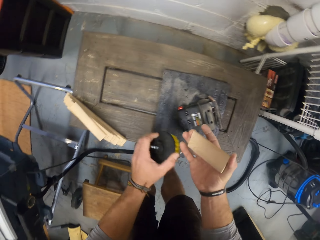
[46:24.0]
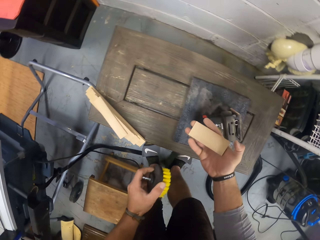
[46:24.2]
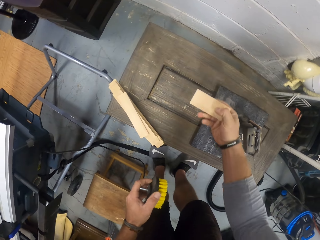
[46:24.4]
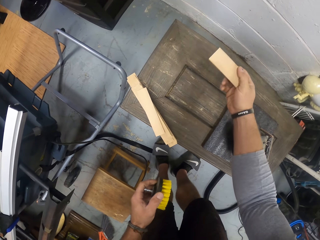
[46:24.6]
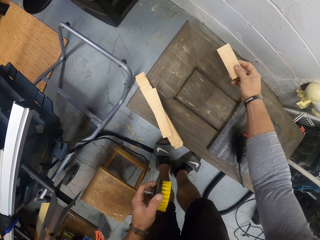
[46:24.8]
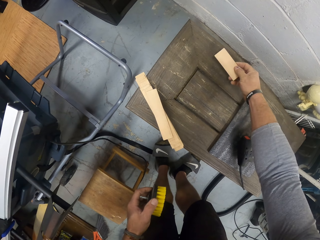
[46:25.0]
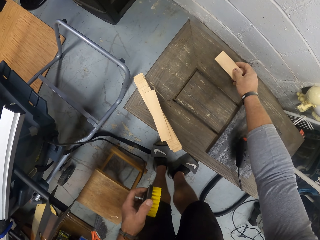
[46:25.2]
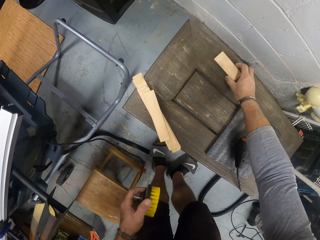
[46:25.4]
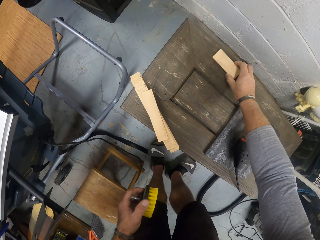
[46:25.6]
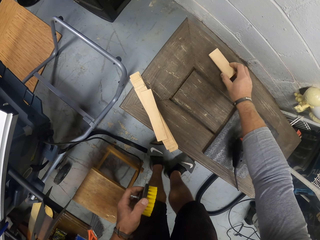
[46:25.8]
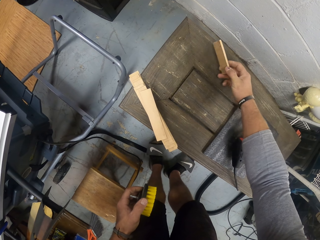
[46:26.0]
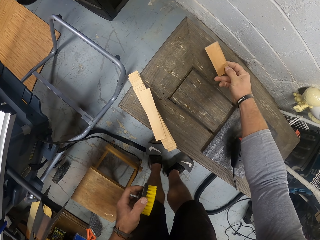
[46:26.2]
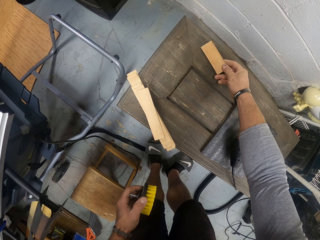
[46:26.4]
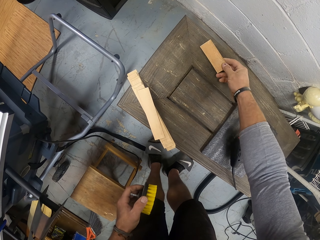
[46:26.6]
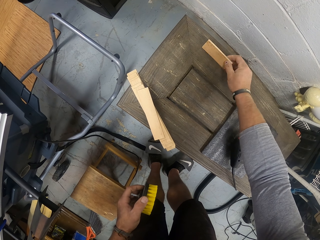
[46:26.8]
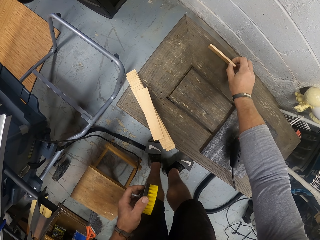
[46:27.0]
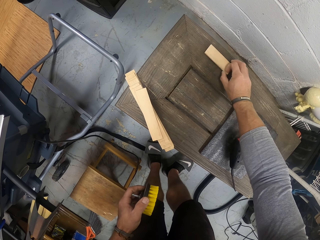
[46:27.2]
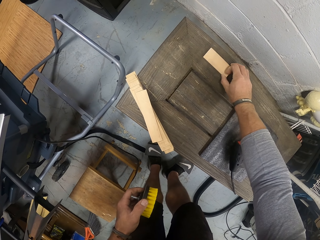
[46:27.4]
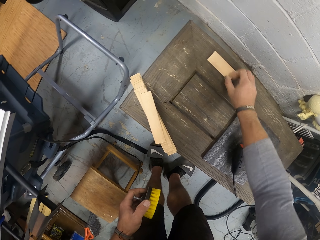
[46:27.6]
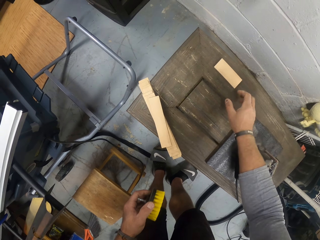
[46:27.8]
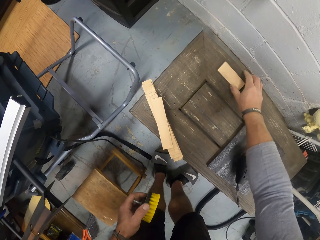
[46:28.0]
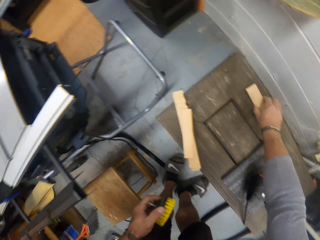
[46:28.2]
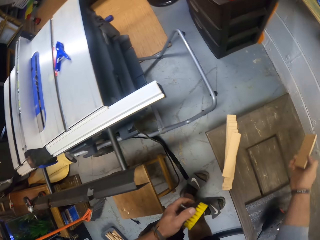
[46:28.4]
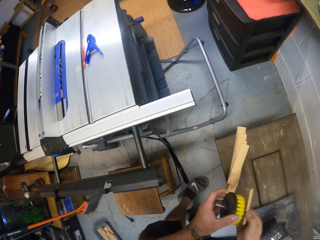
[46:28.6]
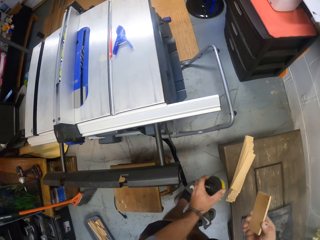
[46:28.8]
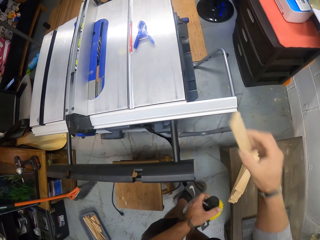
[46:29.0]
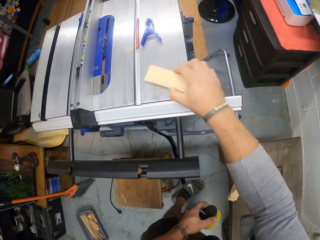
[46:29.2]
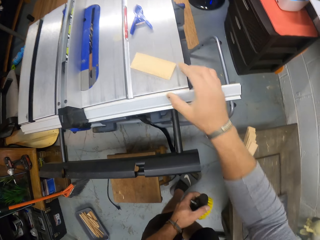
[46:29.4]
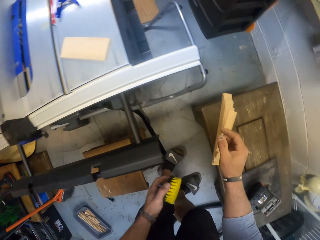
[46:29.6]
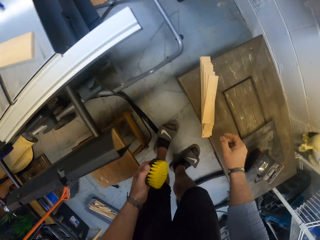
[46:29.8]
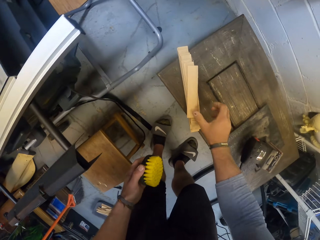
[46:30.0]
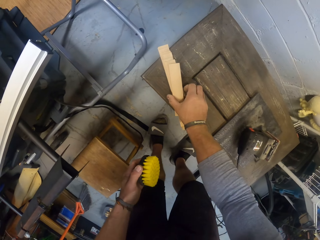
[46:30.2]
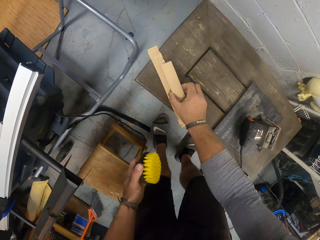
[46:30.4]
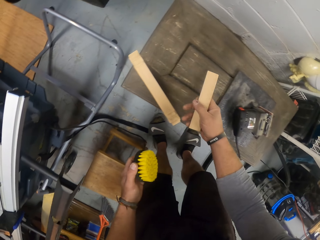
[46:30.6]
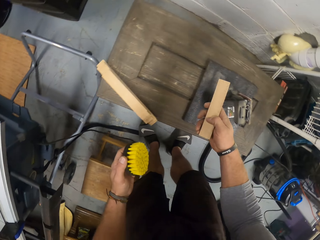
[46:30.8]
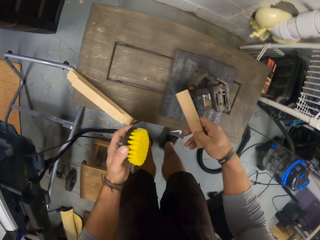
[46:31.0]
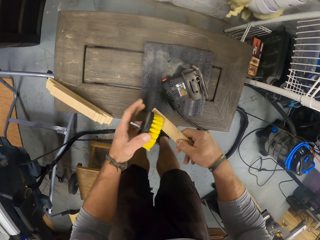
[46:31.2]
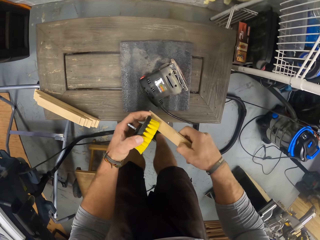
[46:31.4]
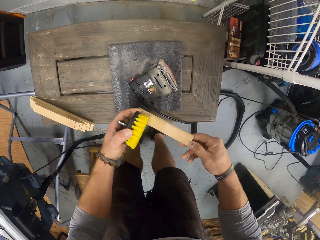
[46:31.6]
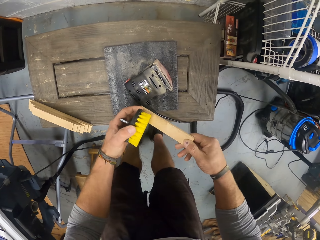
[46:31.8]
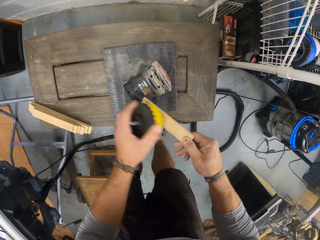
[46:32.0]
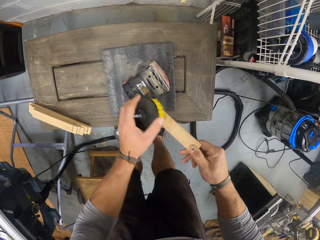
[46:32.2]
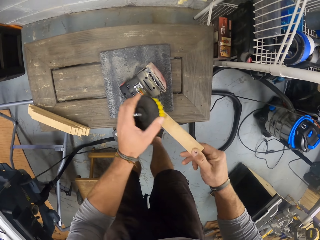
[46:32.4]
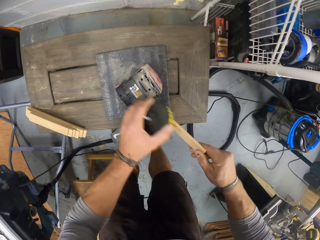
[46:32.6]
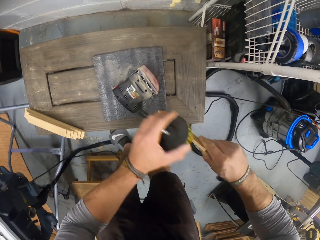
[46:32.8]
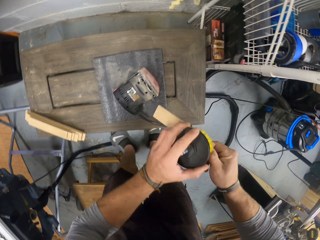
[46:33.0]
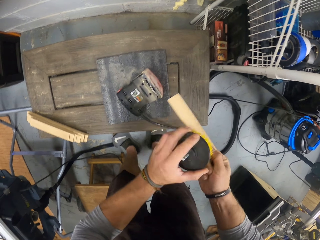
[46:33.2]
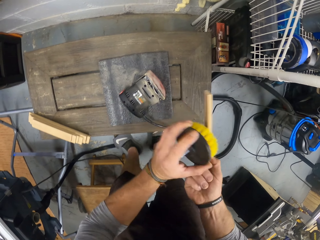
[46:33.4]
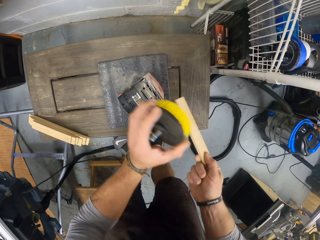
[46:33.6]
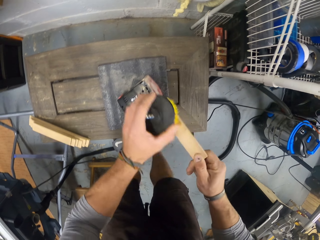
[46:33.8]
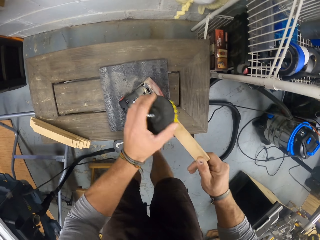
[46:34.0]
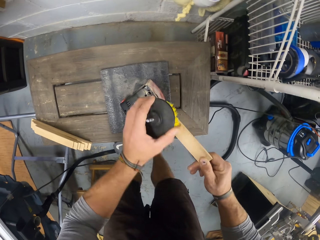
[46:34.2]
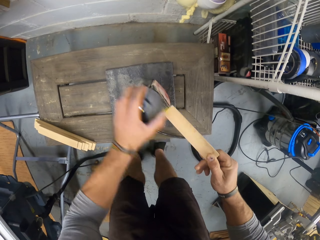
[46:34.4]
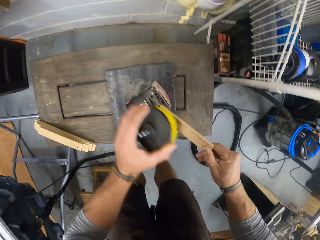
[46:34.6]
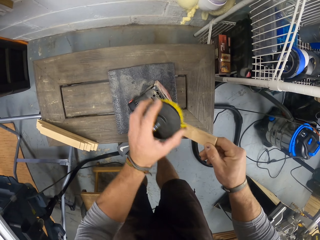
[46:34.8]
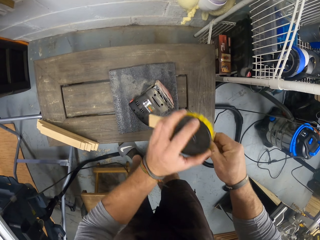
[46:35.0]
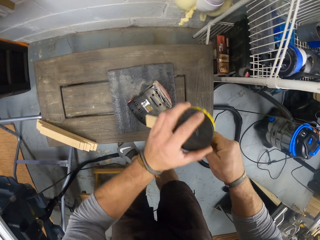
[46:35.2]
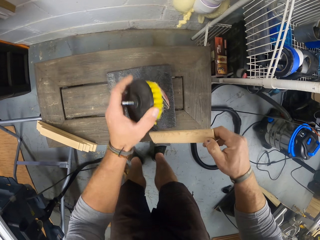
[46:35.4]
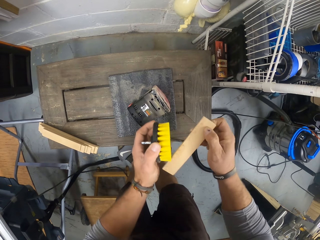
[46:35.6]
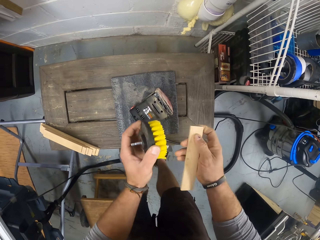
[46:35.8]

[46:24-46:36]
The camera wearer places the piece of wood in his right hand on the table. He turns the piece of wood in his right hand. He places the piece of wood in his right hand on the table. He picks the piece of wood from the table with his right hand. He places the piece of wood in his right hand on the table saw or grinder base table. He picks a piece of wood from the pile of wood on the table with his right hand. He polishes the piece of wood in his right hand with the brush in his left hand.

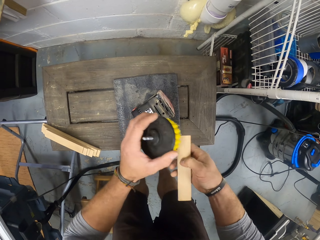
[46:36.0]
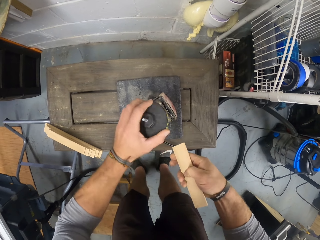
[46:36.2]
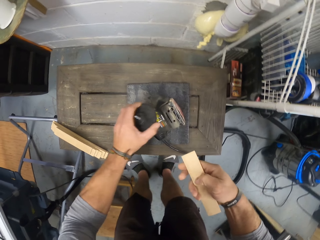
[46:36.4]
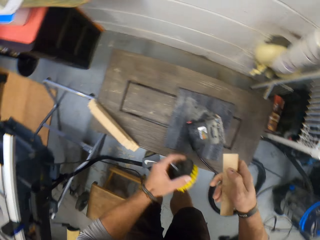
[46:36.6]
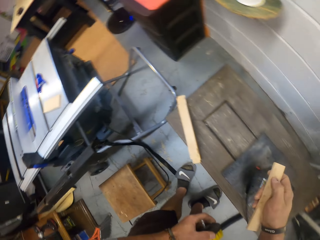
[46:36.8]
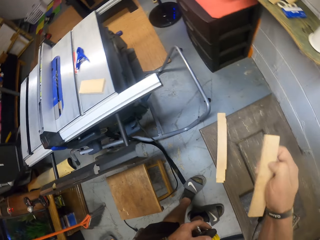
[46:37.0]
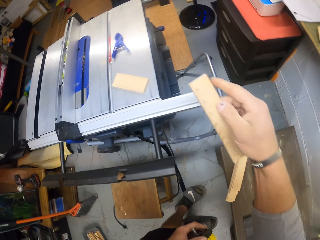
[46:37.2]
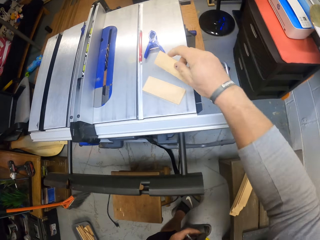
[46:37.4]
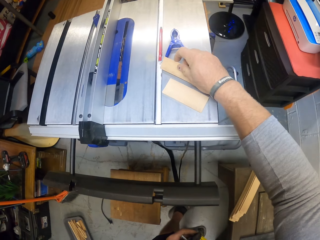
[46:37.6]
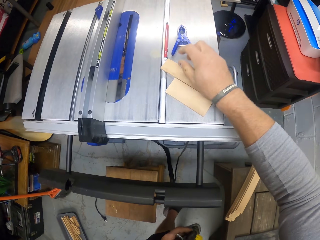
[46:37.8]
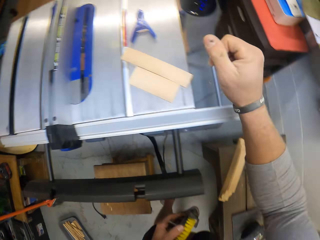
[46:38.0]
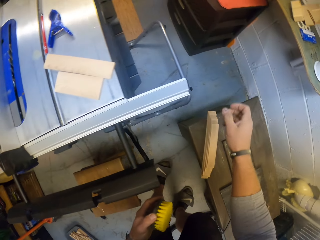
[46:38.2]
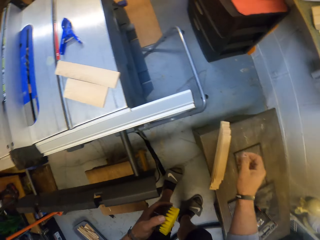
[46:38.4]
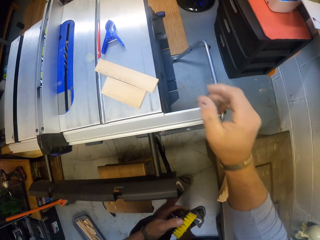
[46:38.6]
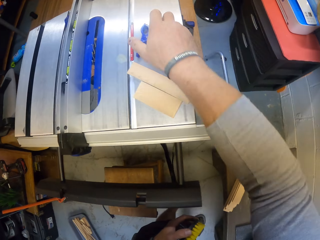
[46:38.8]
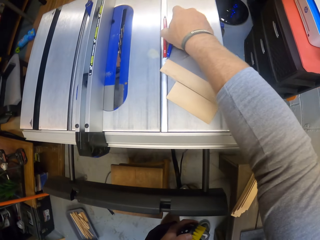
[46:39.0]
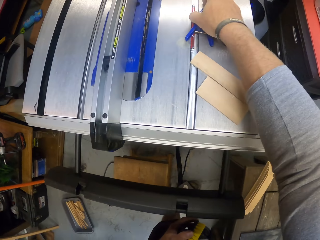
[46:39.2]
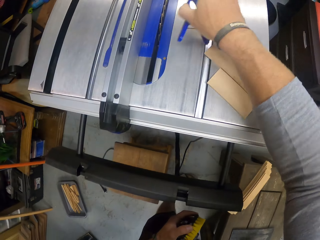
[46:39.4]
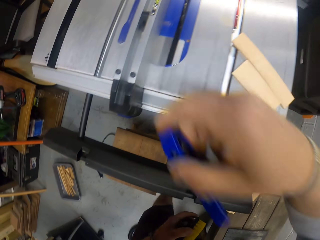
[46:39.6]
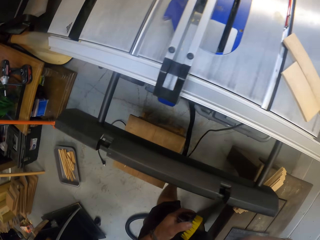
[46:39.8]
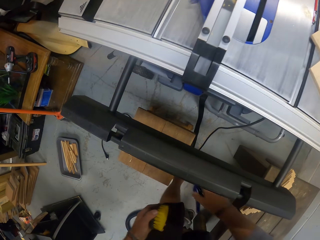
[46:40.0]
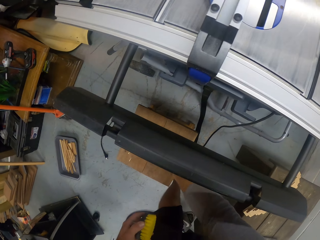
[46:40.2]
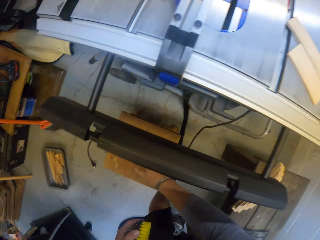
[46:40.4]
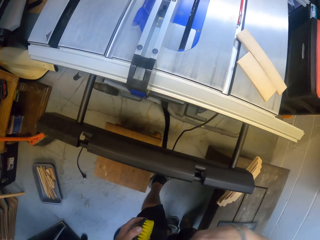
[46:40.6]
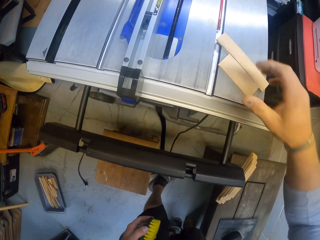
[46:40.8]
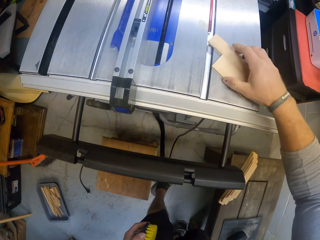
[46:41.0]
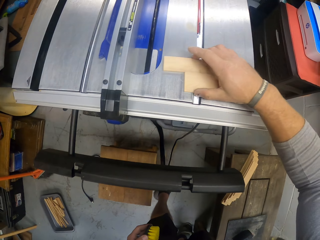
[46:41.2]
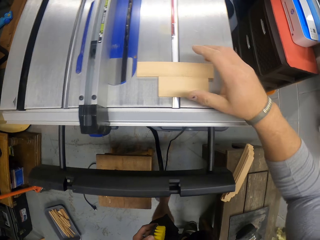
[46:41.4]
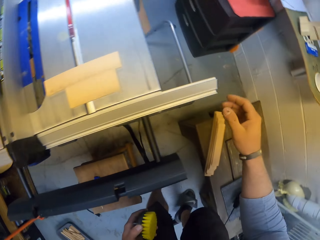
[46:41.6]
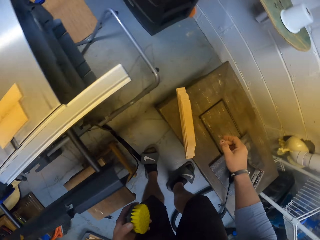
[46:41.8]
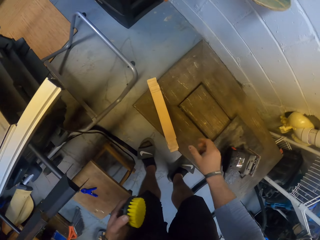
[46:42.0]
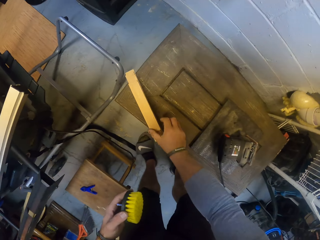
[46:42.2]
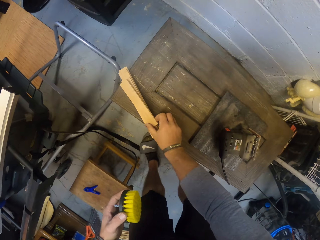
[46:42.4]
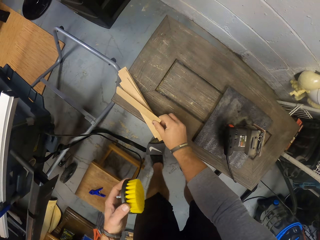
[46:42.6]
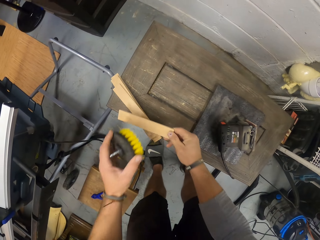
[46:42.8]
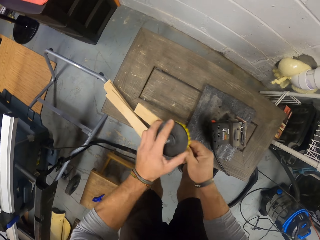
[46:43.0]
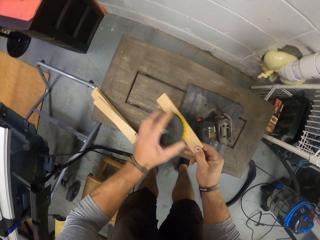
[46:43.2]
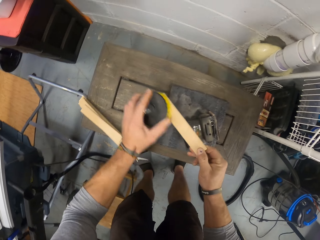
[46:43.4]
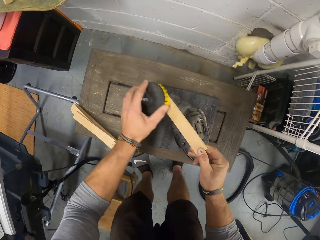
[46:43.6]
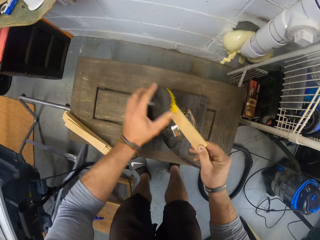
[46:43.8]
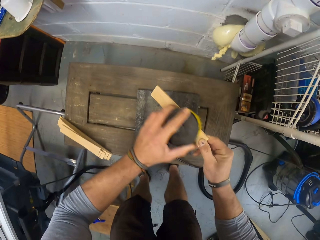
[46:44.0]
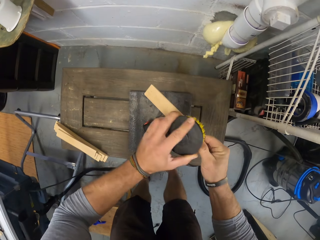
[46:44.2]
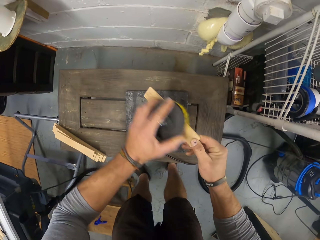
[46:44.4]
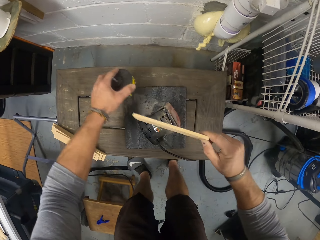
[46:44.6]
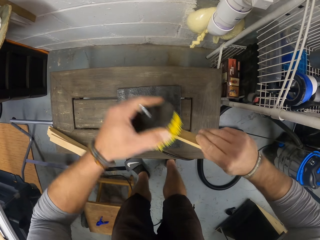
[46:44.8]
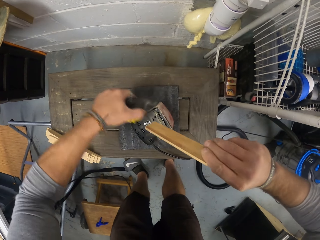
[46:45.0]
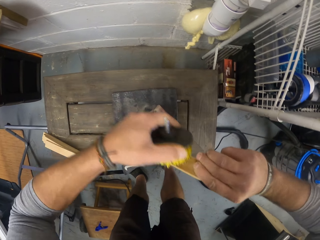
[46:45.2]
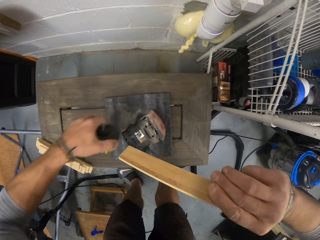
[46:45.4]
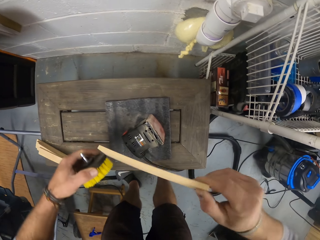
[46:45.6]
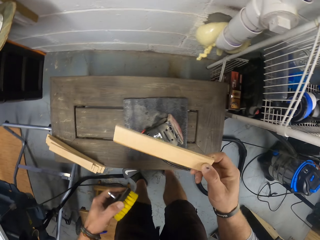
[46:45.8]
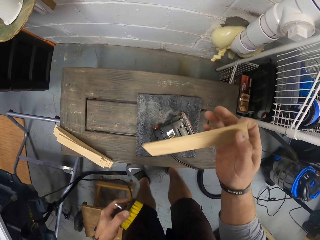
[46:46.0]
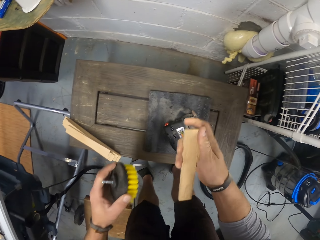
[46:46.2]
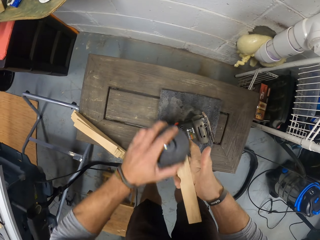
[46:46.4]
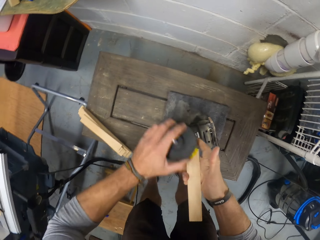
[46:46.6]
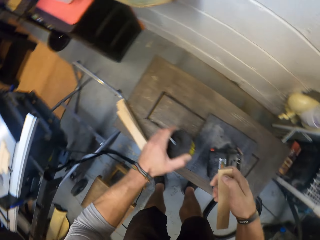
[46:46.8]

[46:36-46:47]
The camera wearer places the piece of wood in his right hand on the table saw. He picks a blue peg from the table saw with his right hand. He places the blue peg in his right hand on a stool beside the table saw. He adjusts the position of the pieces of wood on the table saw with his hands. He picks a piece of wood from the pile of wood on the table with his right hand. He polishes the piece of wood in his right hand with the brush in his left hand.
